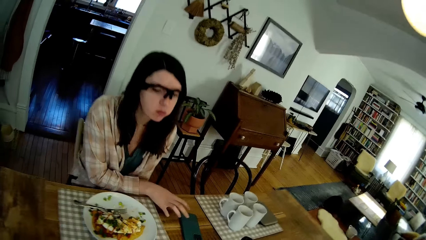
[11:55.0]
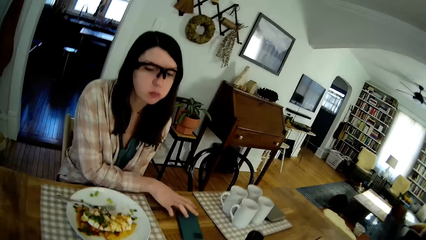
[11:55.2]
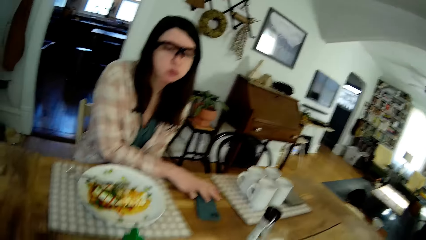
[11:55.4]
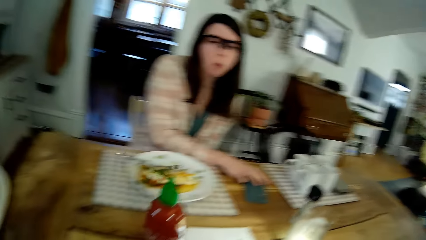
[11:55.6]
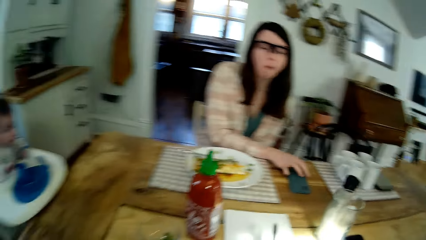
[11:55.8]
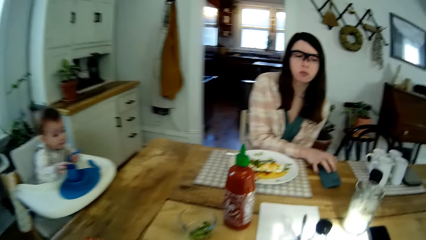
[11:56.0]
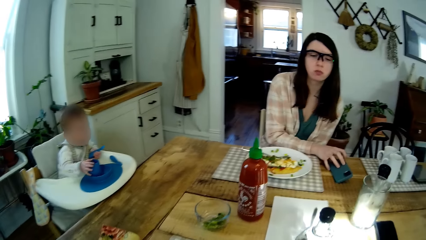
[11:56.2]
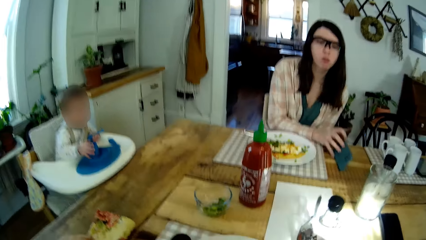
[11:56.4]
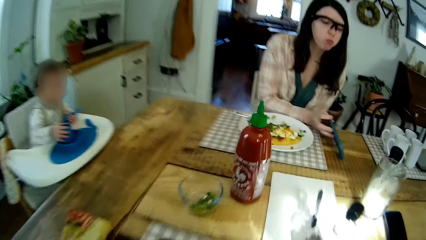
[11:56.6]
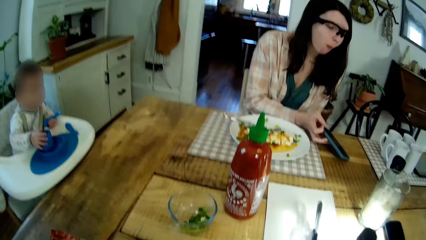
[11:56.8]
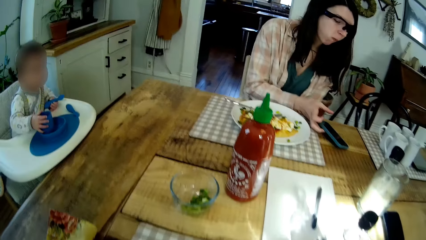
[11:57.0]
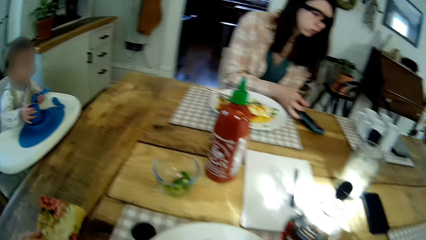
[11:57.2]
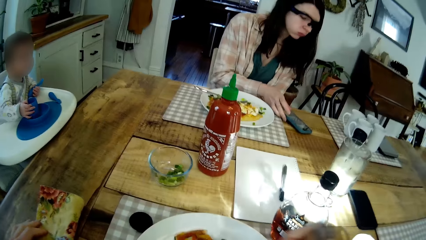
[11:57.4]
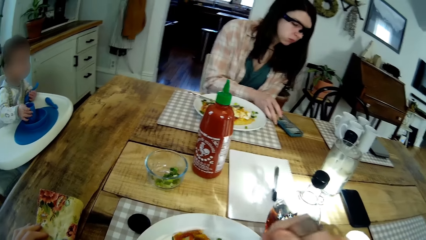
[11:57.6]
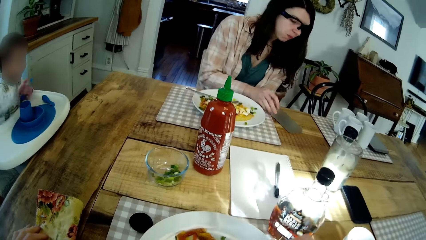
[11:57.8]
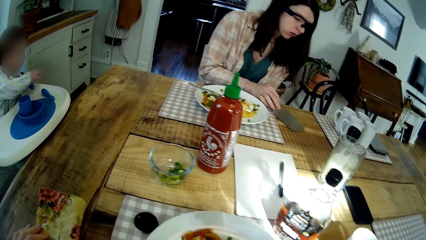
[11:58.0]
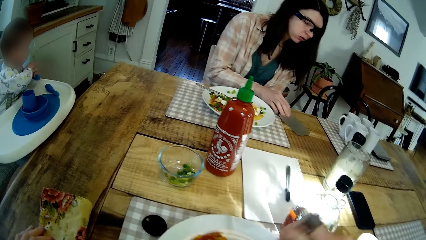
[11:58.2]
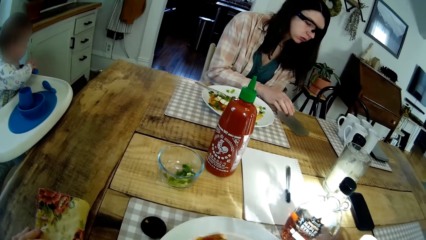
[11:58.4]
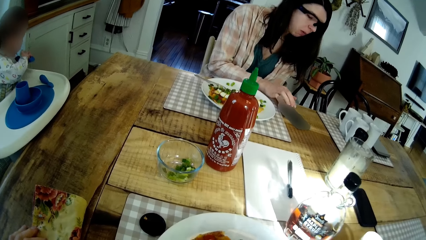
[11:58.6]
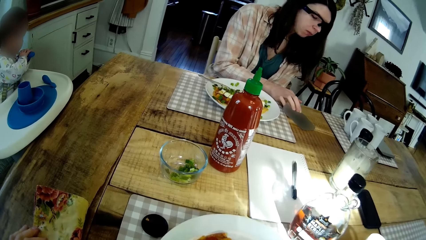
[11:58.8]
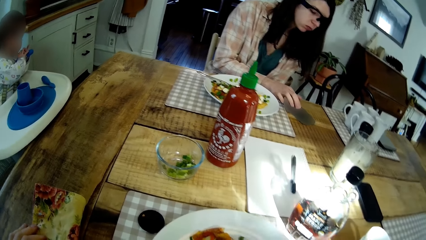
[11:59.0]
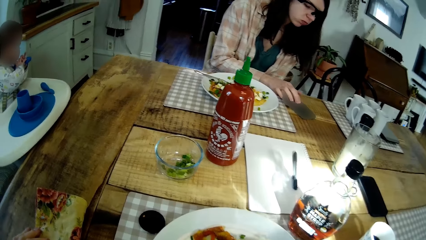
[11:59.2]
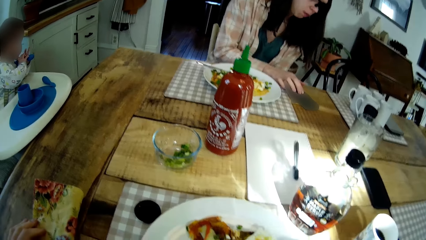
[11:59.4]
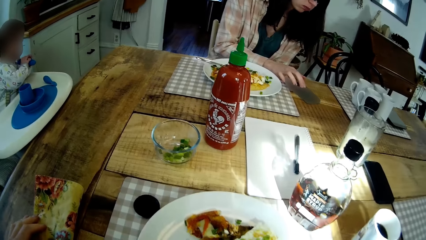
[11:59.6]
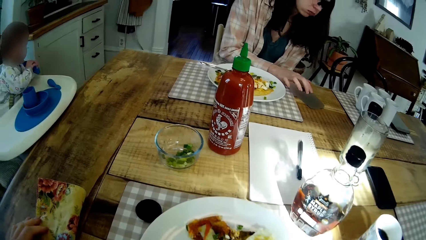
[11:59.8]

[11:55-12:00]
The woman turns the phone over on the table with her right hand. The baby holds a spoon with both hands. The camera wearer stirs the meal with the fork. They eat. The woman operates the phone on the table with her right hand.

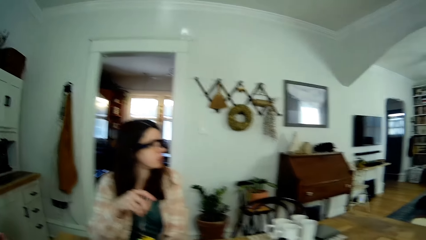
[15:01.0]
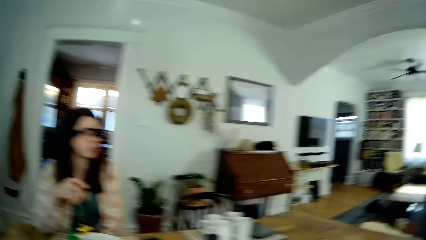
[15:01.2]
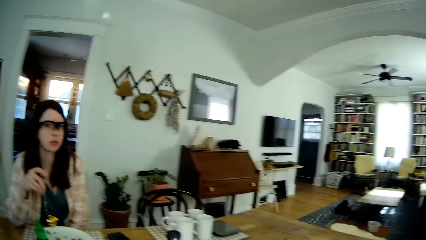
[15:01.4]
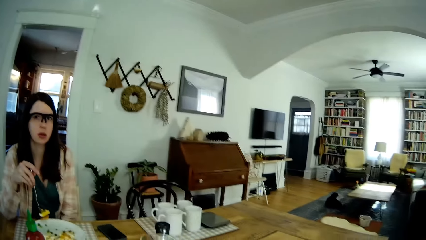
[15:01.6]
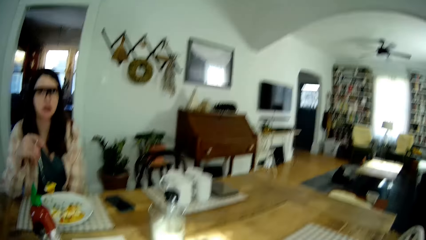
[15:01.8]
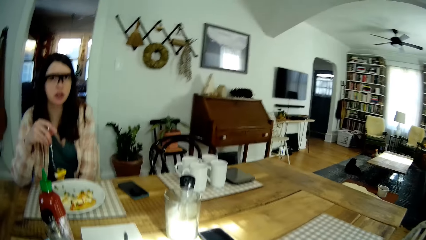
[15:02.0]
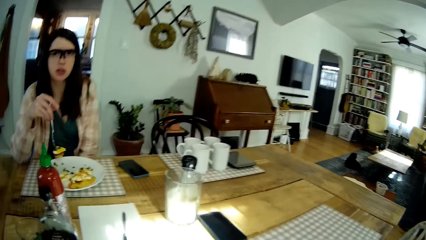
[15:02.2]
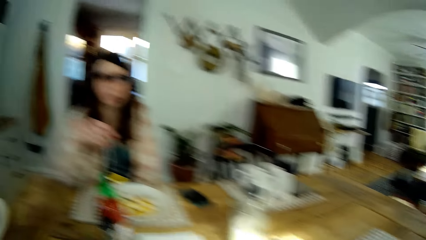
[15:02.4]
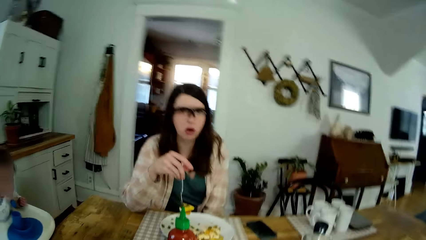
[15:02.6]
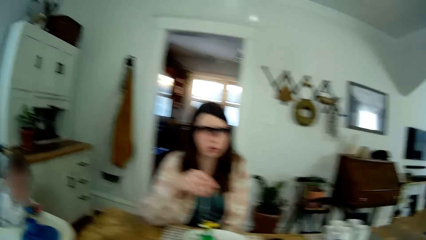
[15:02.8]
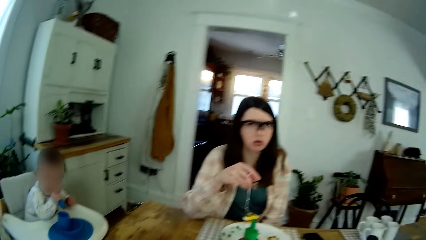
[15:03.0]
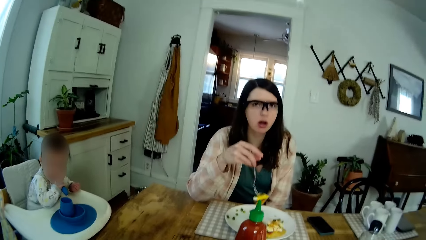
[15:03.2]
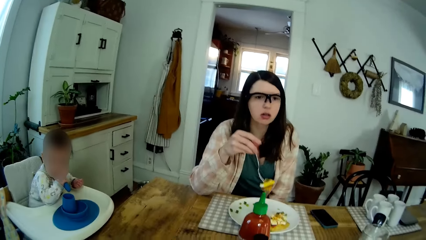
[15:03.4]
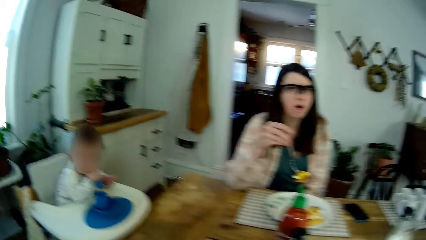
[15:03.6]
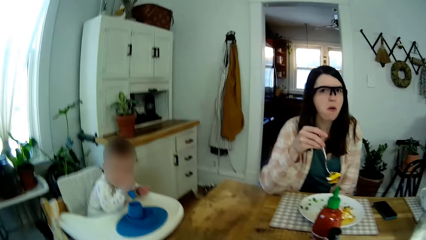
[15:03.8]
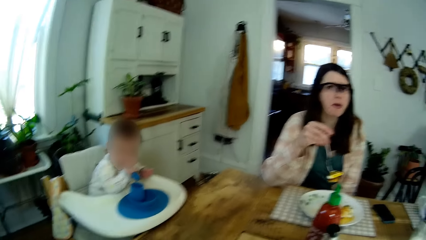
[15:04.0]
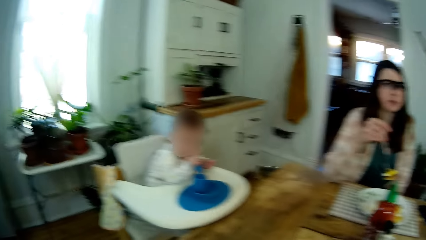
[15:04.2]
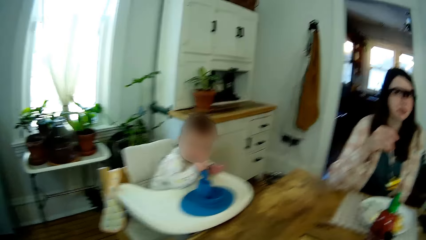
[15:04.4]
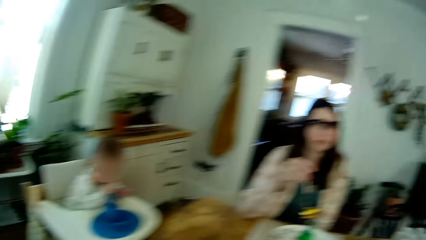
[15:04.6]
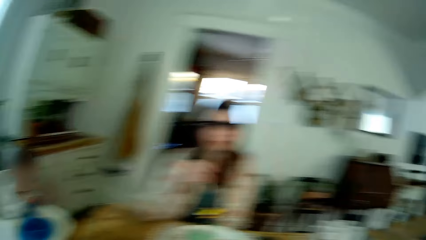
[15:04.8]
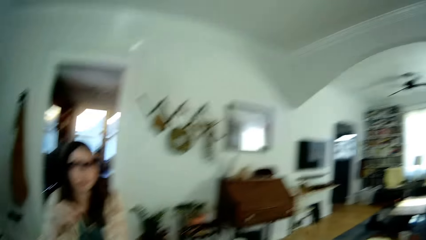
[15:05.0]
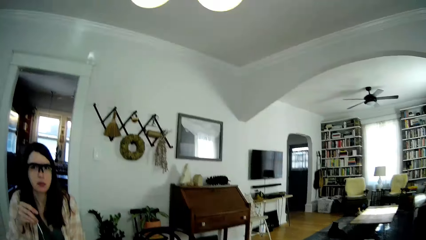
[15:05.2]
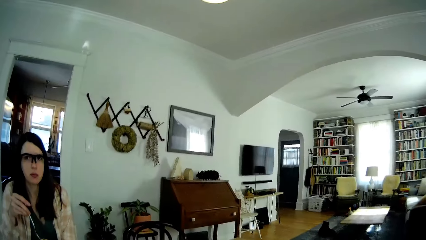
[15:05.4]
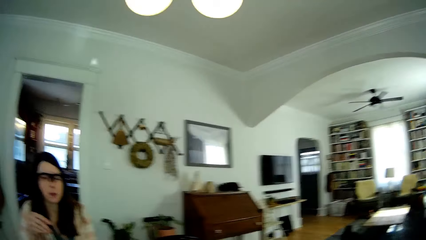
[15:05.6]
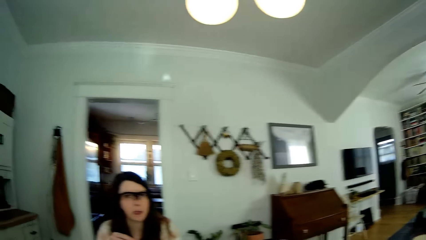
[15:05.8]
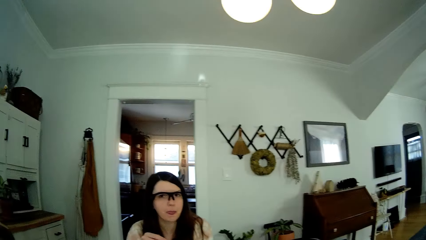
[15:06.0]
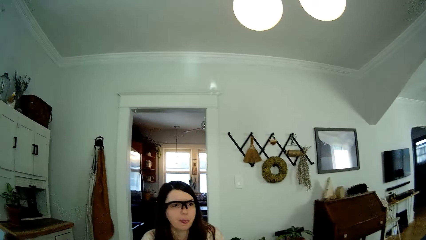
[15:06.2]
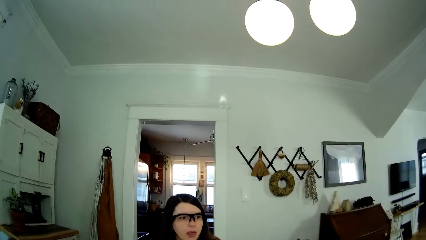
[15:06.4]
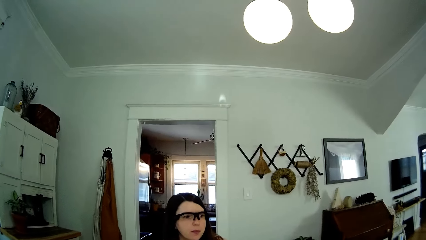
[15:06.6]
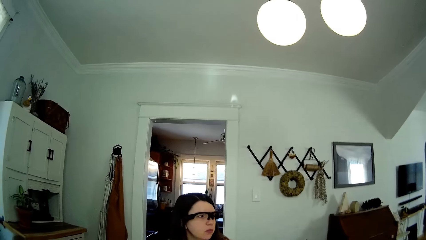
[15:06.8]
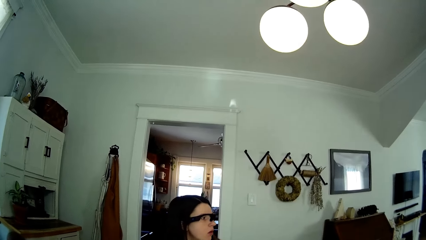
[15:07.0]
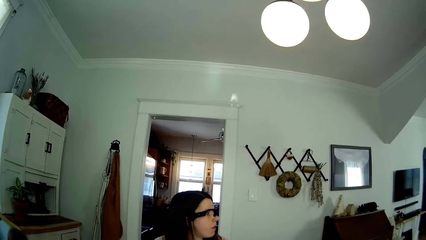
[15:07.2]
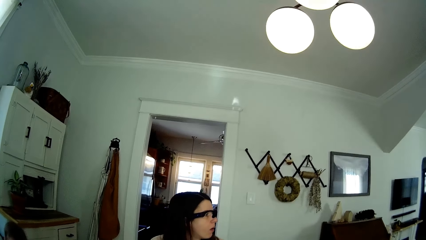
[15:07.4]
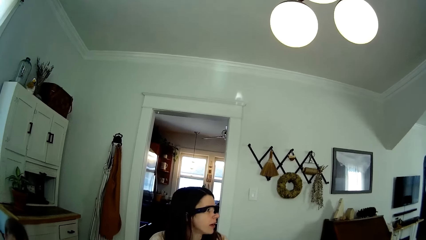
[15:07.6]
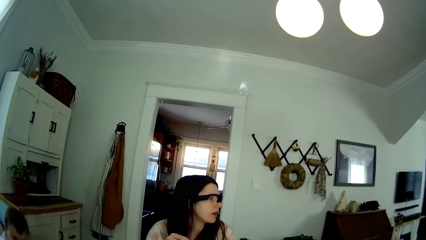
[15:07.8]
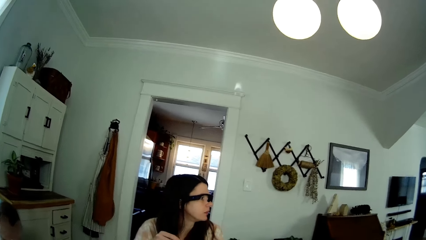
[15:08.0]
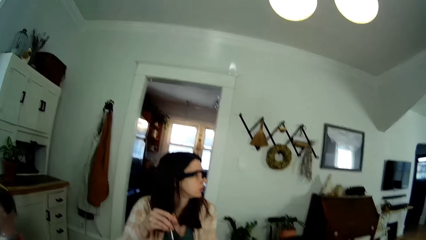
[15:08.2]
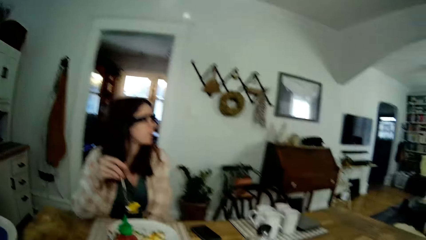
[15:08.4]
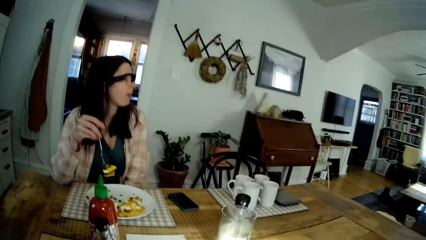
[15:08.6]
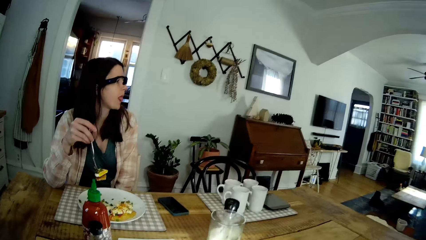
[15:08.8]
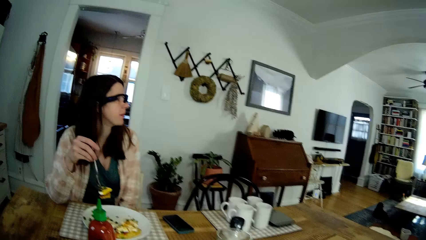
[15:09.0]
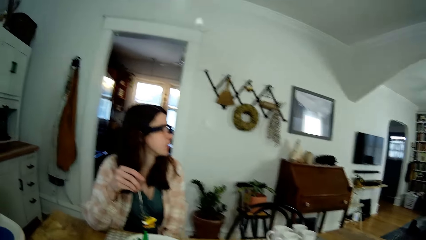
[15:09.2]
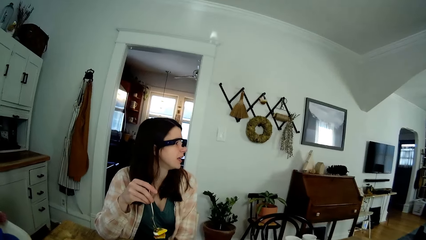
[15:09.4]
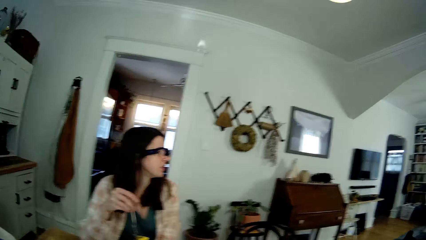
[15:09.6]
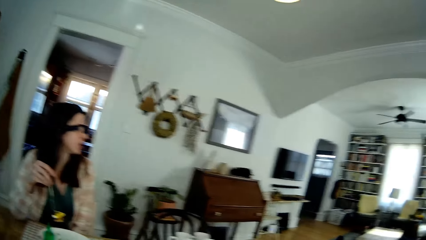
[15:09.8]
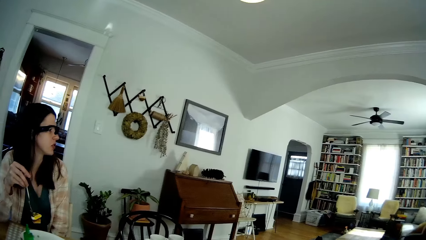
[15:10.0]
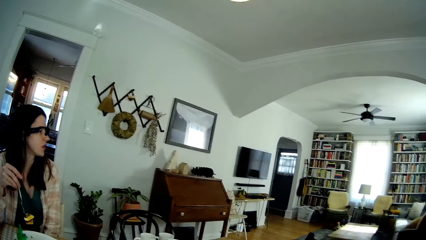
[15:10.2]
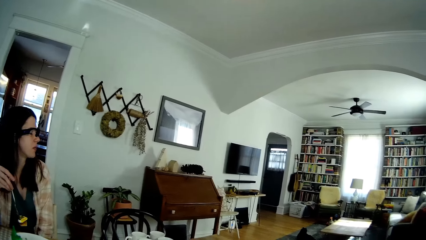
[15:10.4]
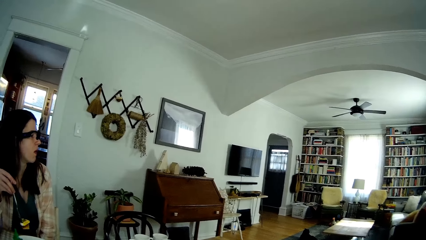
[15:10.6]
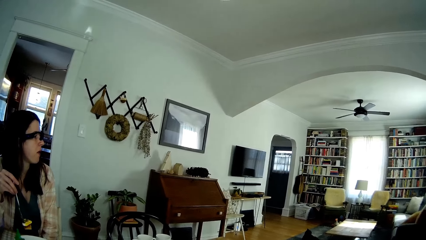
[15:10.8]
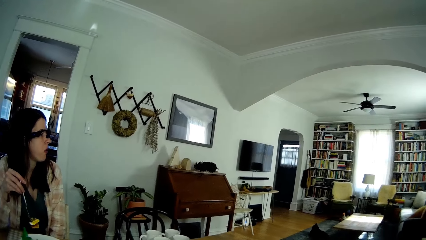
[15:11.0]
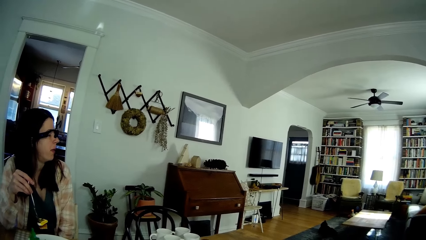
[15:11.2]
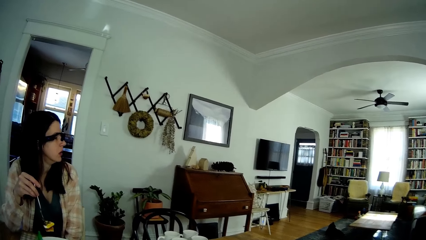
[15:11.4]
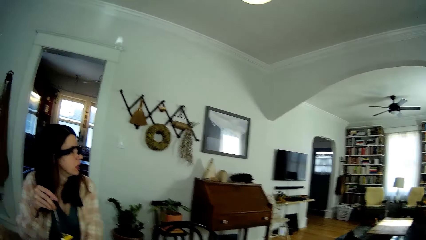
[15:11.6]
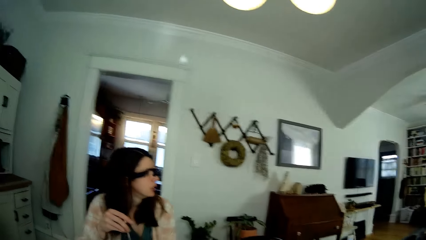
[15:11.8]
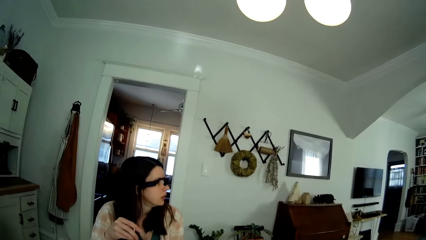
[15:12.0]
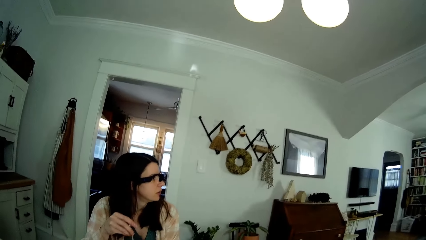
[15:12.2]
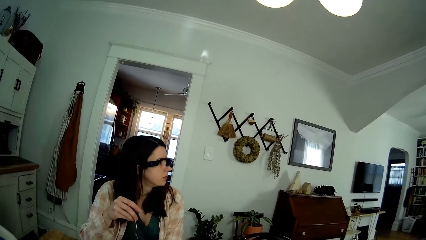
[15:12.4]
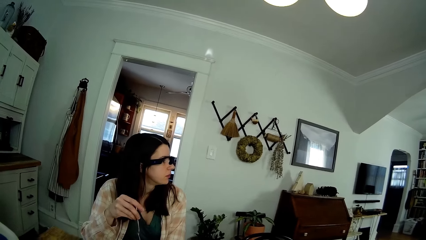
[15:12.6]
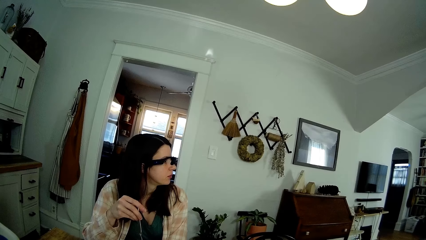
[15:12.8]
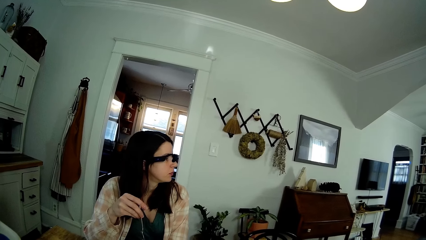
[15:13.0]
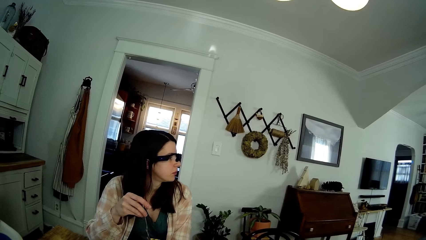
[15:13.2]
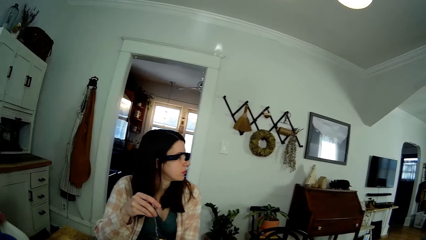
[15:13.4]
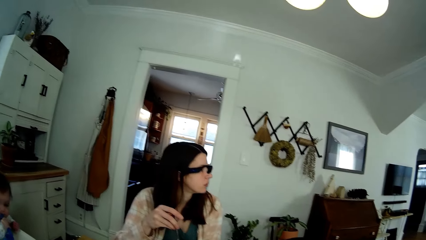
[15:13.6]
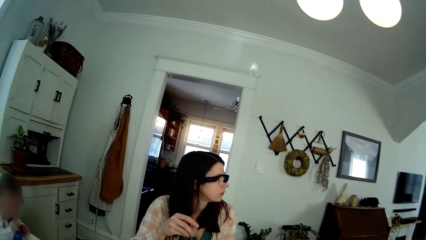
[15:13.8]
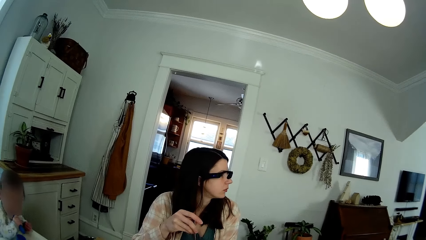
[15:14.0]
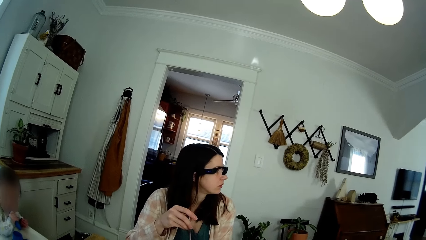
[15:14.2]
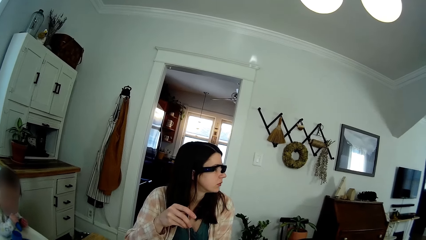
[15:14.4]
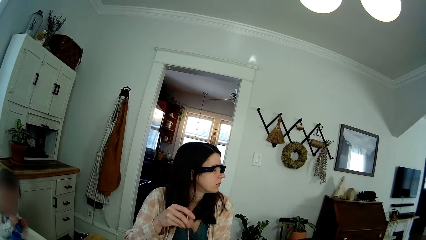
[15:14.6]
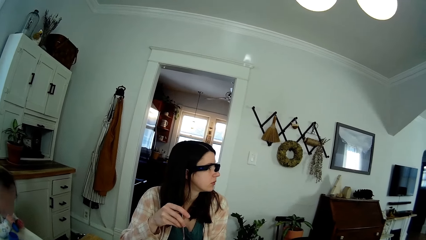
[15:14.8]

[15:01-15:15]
The camera wearer converses with the woman.
